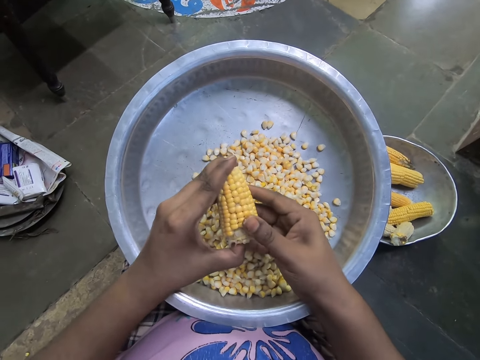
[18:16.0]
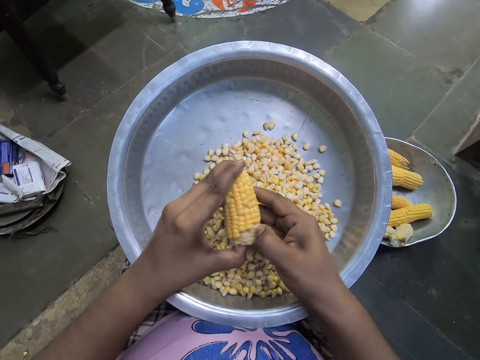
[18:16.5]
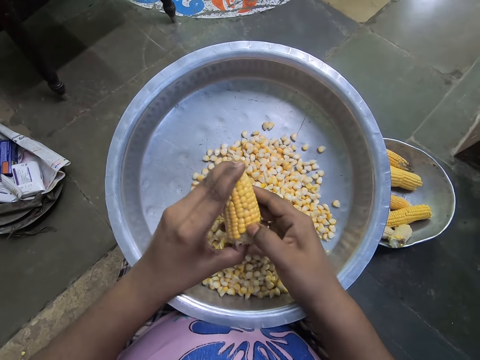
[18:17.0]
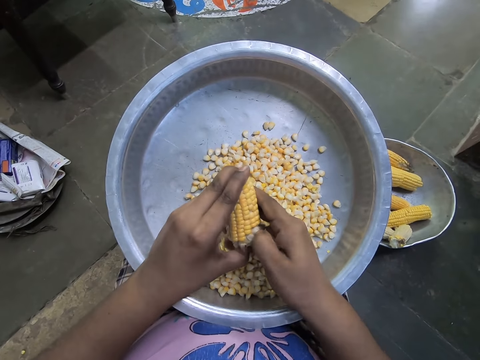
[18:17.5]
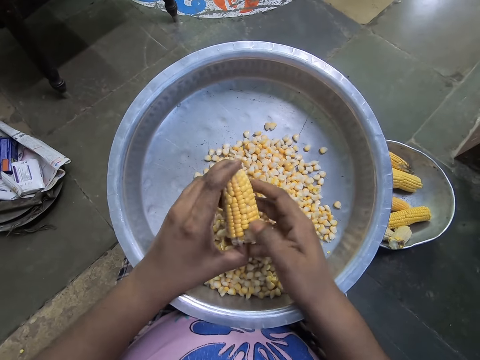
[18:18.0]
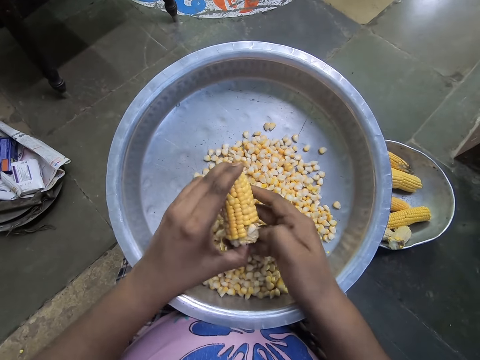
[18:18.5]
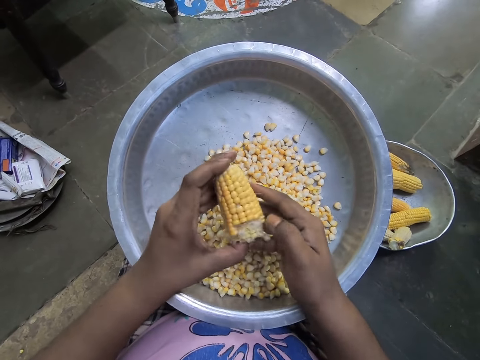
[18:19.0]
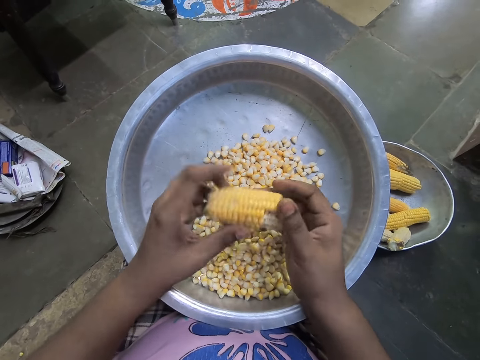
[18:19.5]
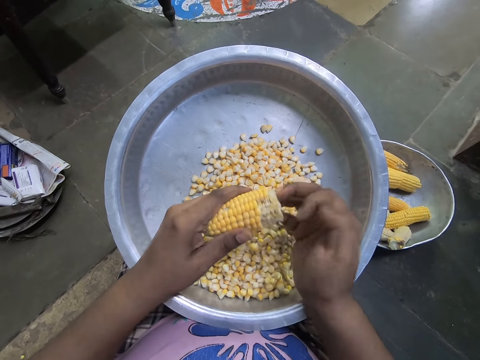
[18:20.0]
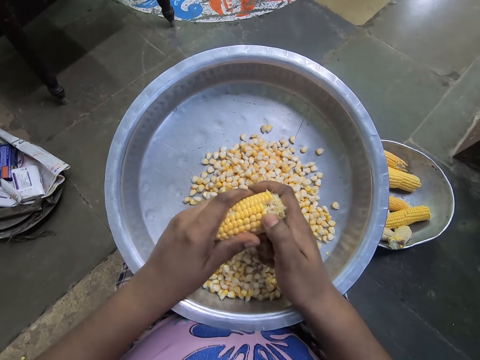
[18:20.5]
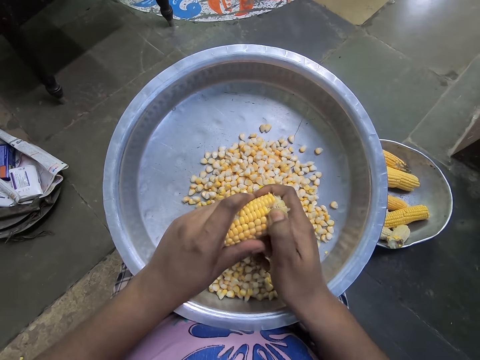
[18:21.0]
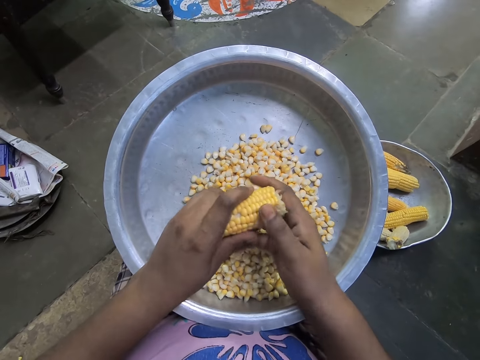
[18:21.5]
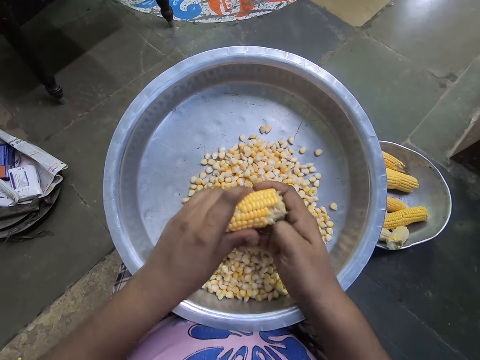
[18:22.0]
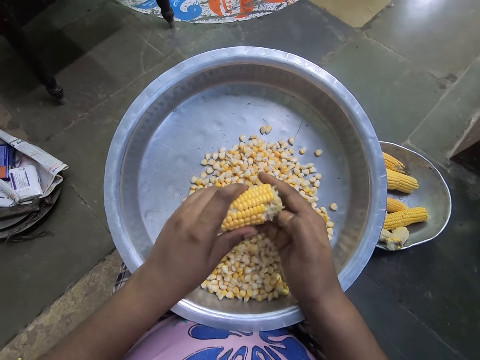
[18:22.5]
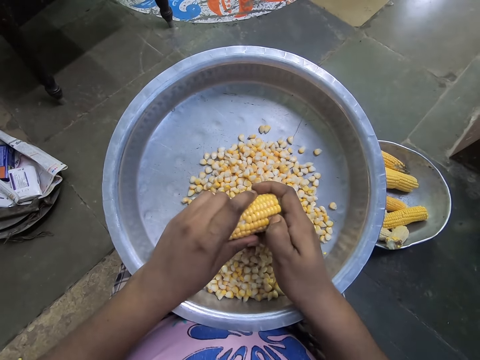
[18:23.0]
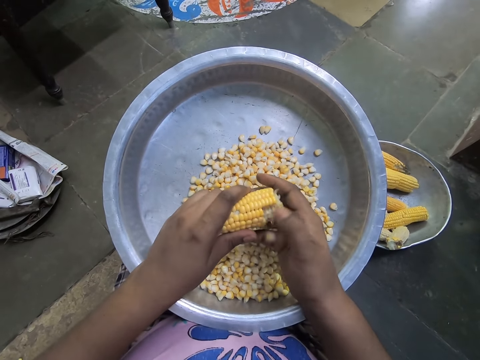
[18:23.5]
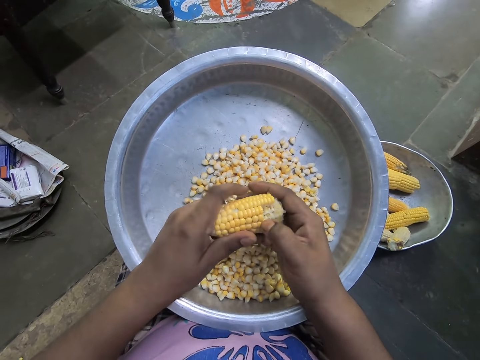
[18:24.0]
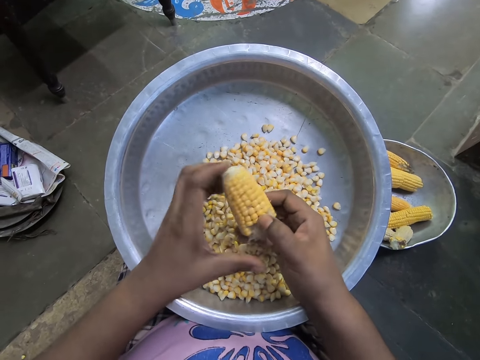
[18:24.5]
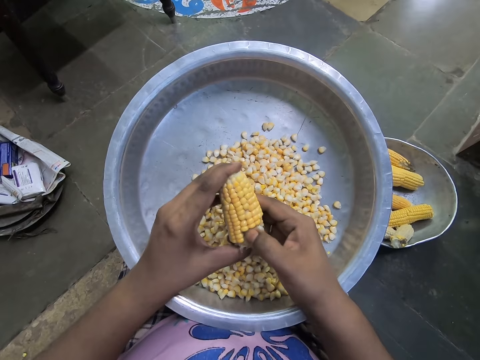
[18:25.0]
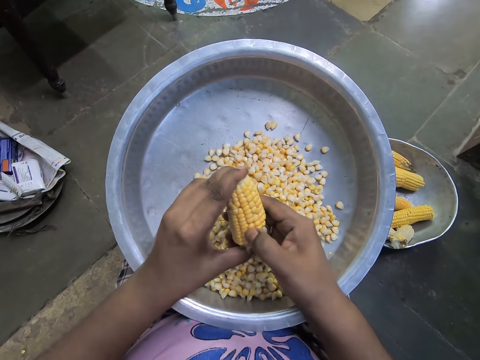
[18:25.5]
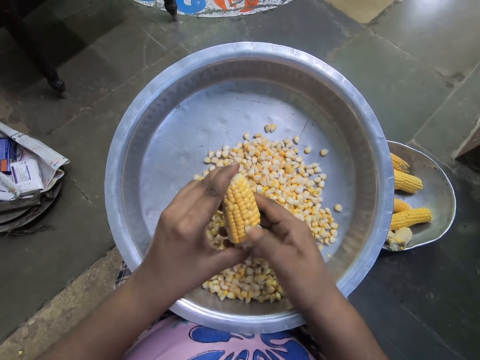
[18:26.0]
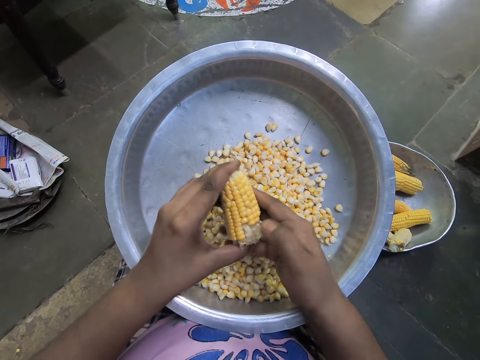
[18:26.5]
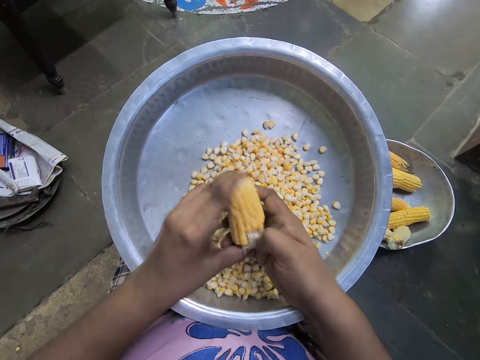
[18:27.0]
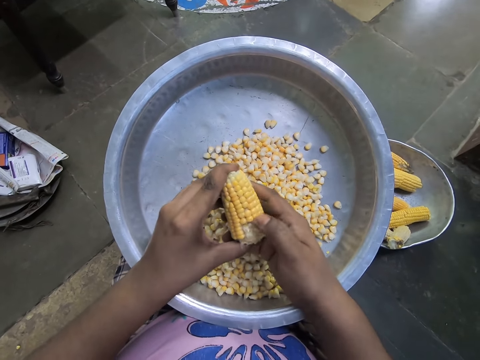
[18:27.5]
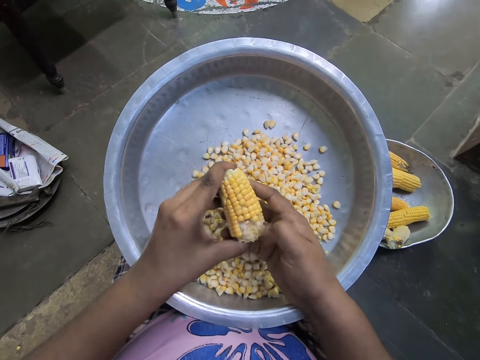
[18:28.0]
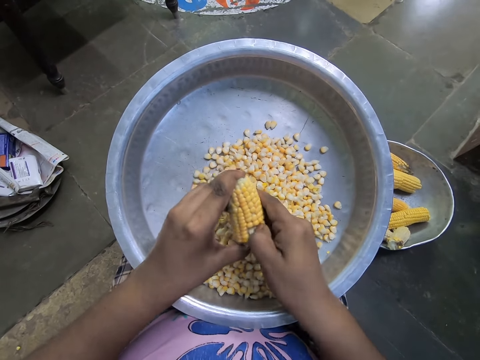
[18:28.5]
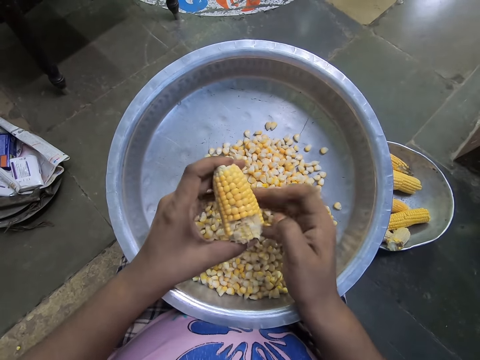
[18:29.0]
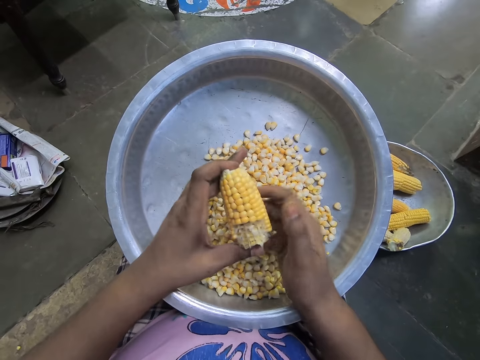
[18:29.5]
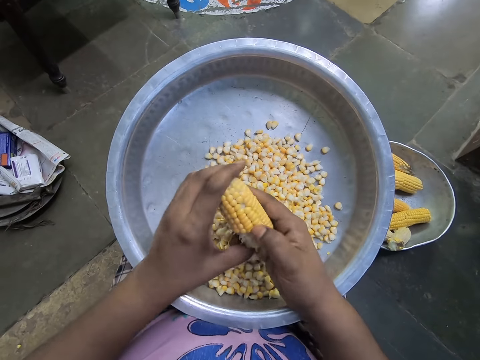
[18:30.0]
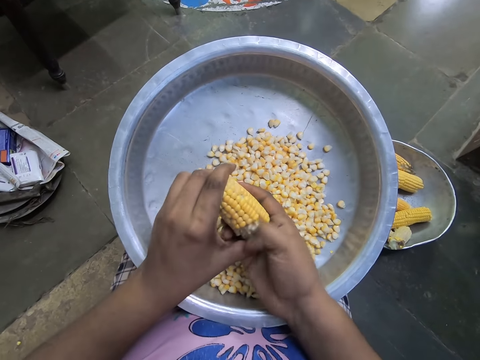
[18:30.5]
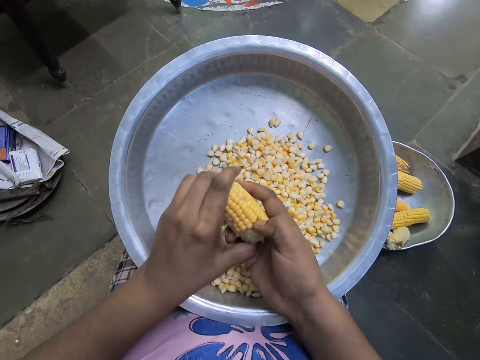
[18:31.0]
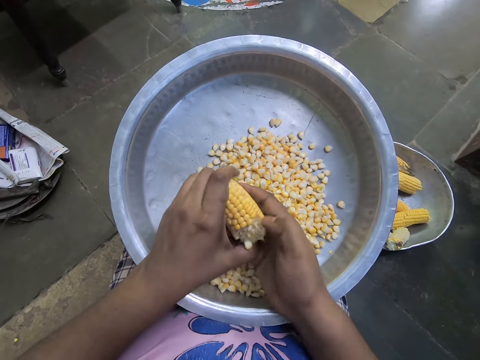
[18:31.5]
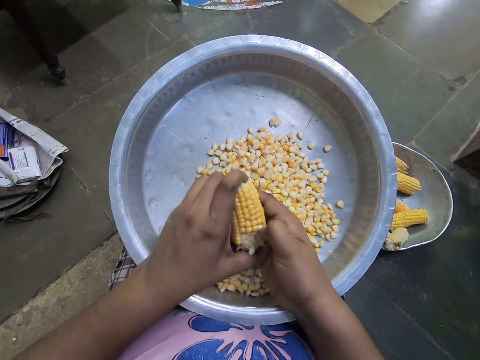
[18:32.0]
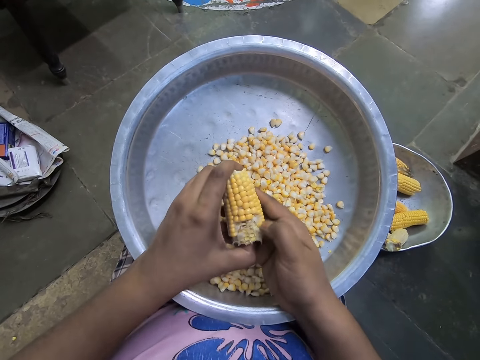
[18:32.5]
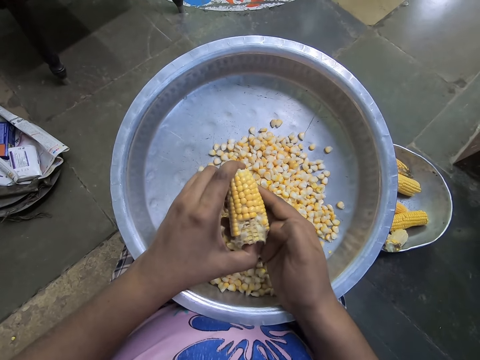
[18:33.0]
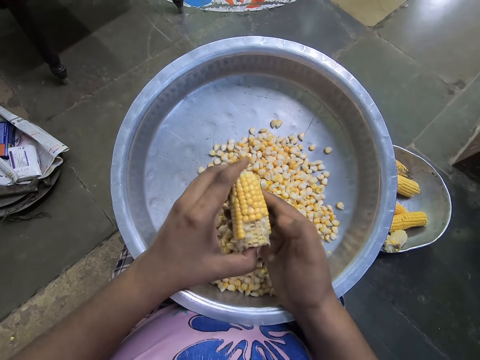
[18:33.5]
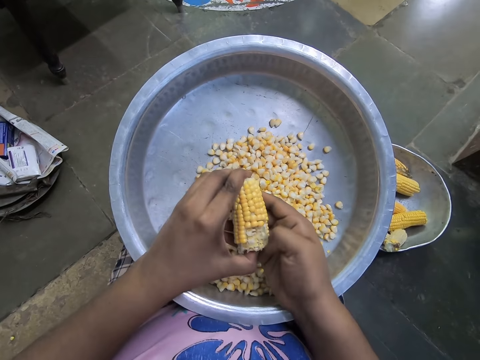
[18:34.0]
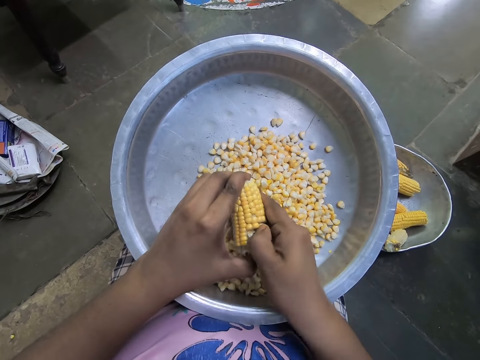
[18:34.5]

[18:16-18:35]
The camera wearer adjusts a corn cob. They remove corns from the cob. They adjust the corn cob. They remove corns from the cob. They adjust the corn cob. They remove corns from the cob.

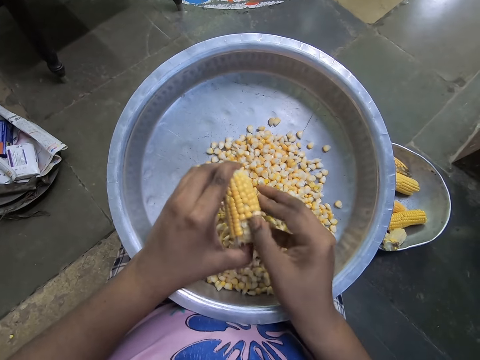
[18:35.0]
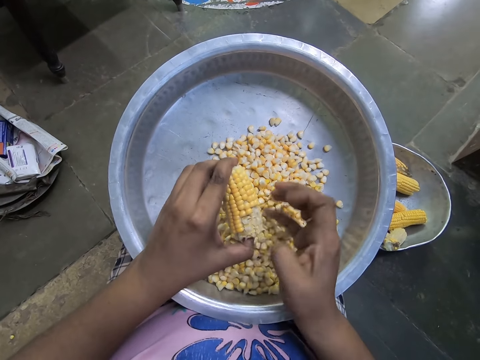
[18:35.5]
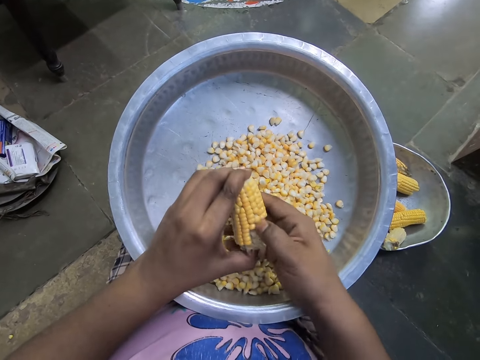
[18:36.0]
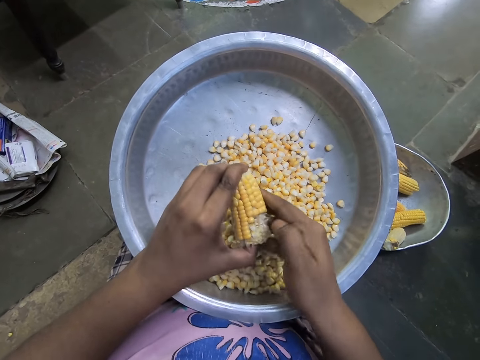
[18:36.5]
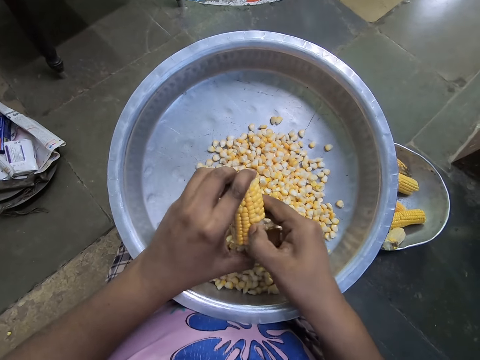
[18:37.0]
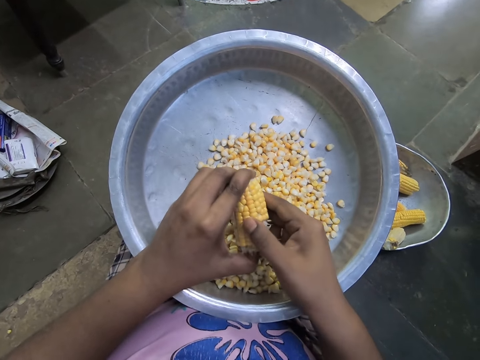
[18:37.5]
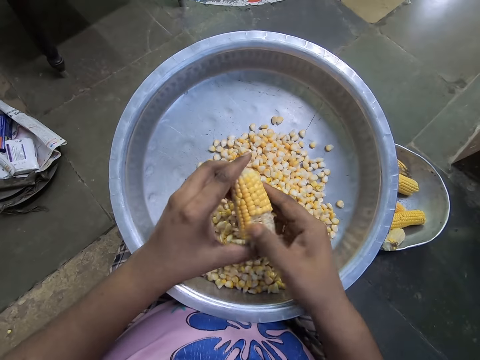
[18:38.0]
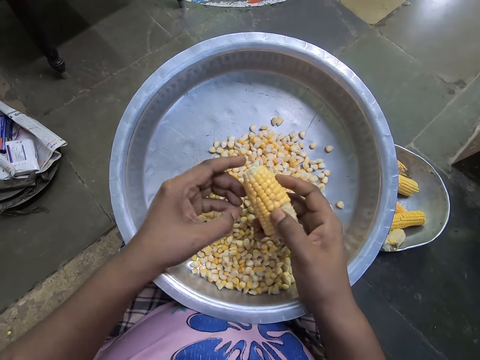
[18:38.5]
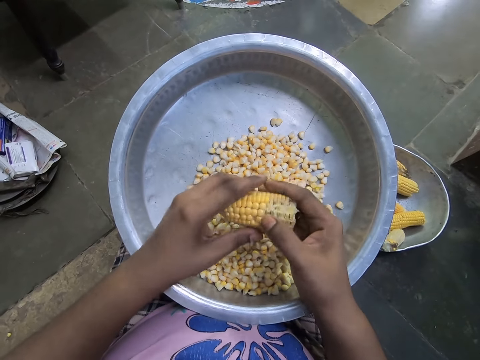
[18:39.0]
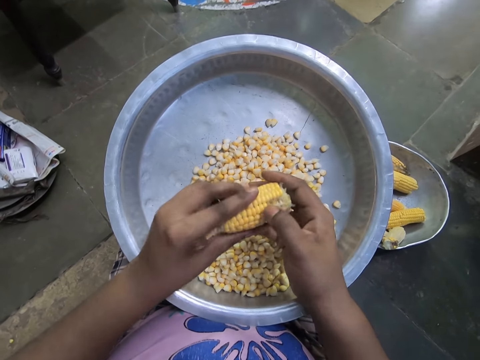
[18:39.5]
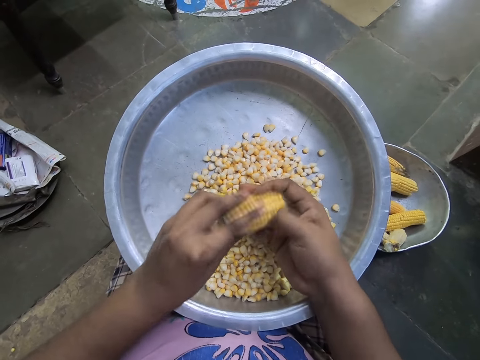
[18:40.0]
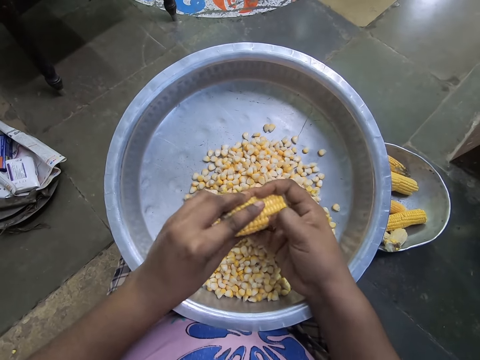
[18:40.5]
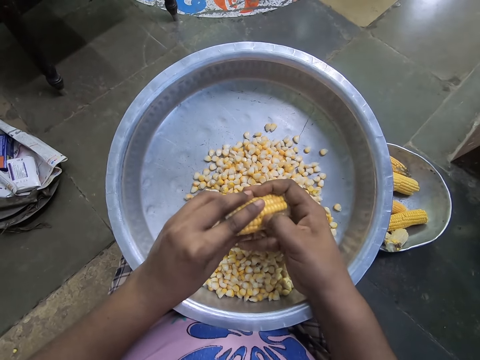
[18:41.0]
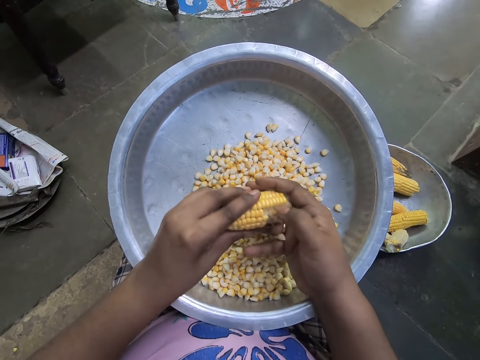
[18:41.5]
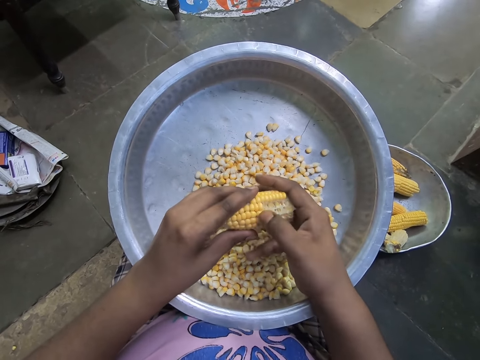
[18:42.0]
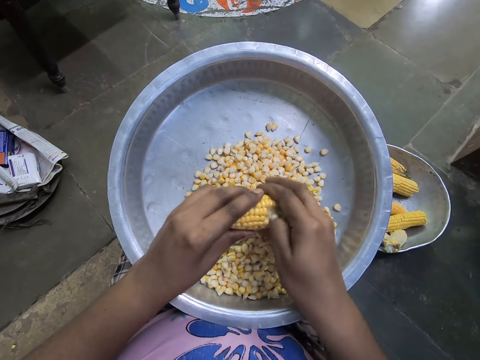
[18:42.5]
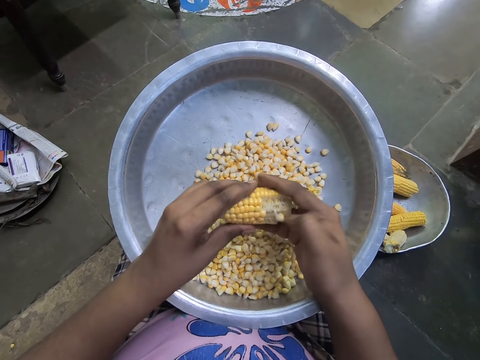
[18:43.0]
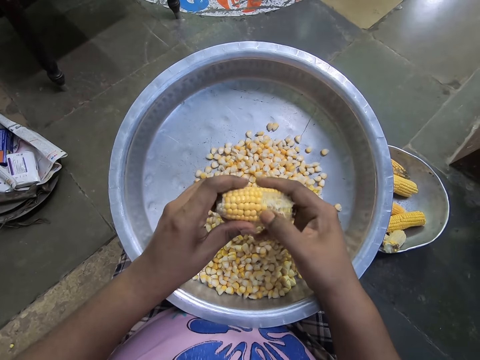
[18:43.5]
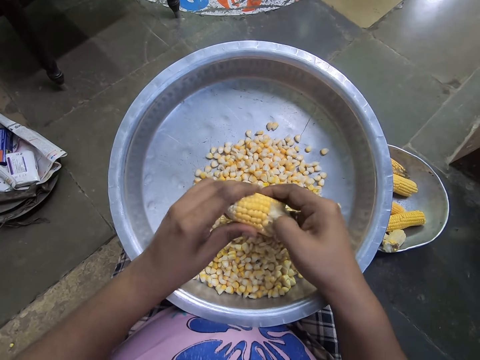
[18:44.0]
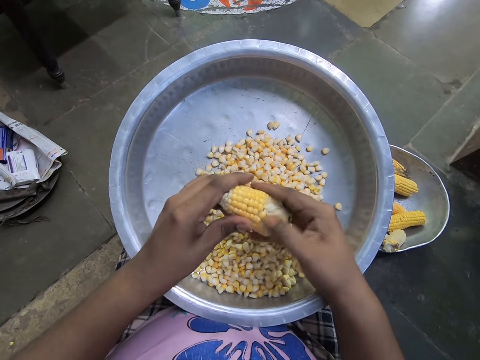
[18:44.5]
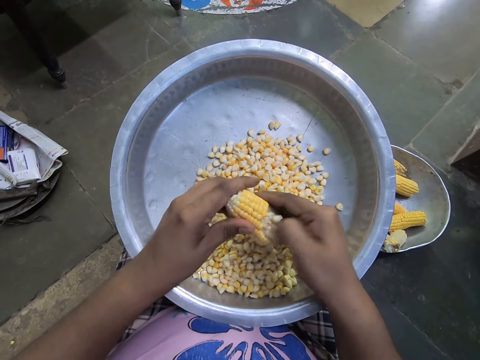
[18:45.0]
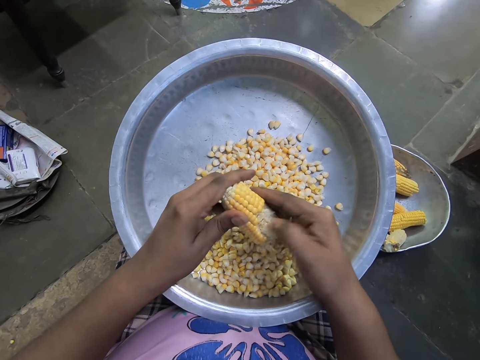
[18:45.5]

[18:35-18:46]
The camera wearer adjusts a corn cob. They remove corns from the cob.
